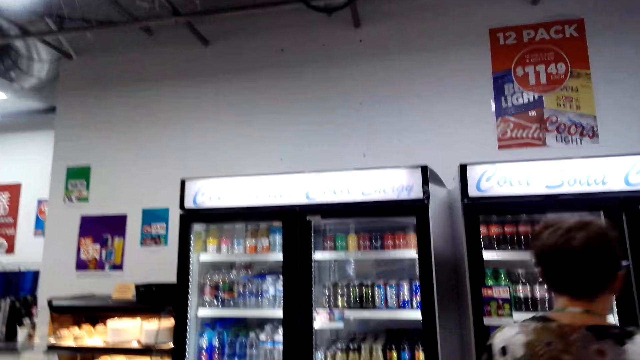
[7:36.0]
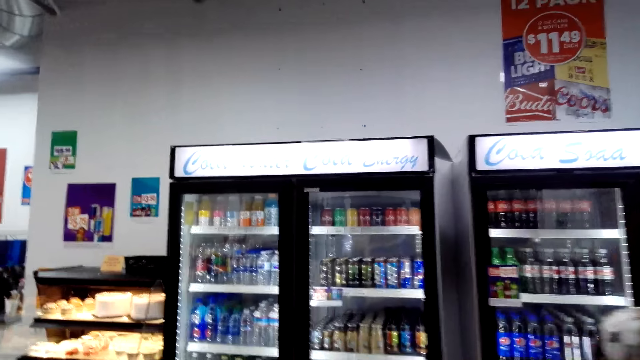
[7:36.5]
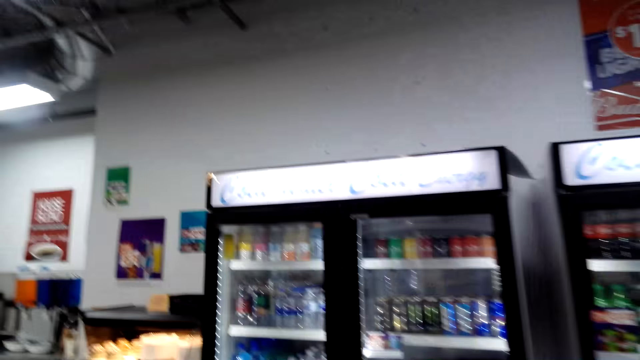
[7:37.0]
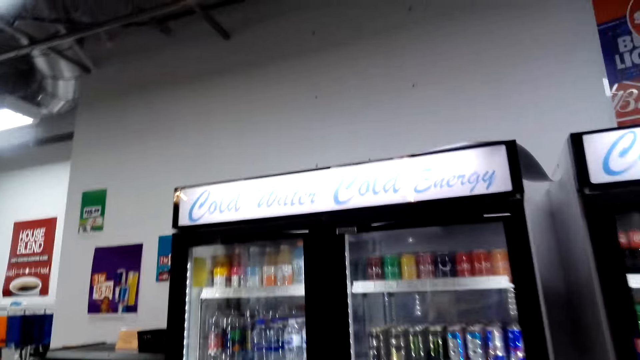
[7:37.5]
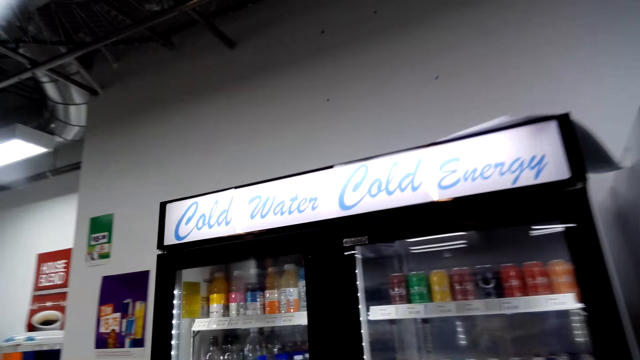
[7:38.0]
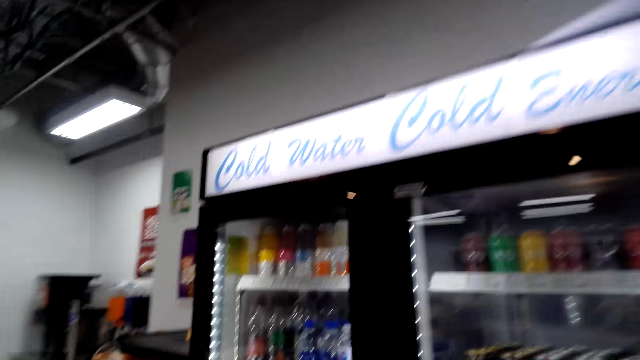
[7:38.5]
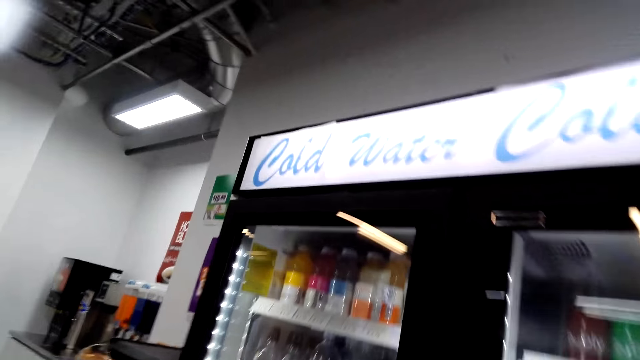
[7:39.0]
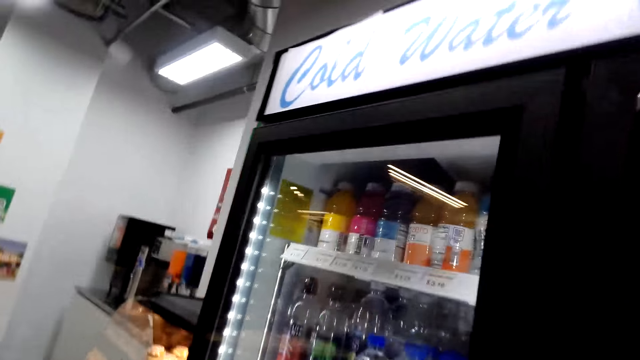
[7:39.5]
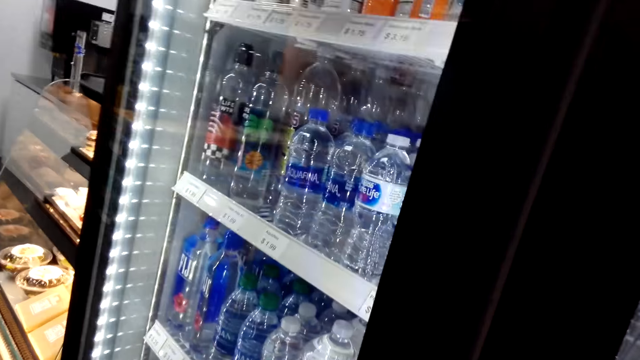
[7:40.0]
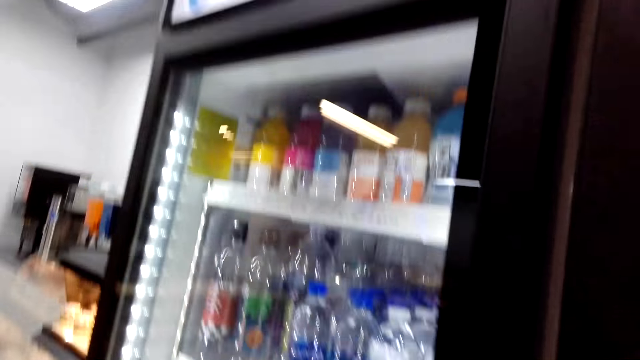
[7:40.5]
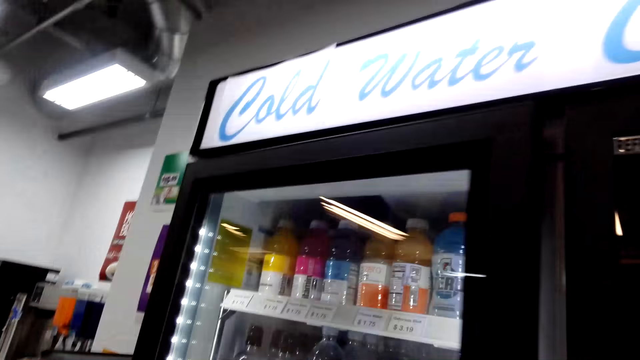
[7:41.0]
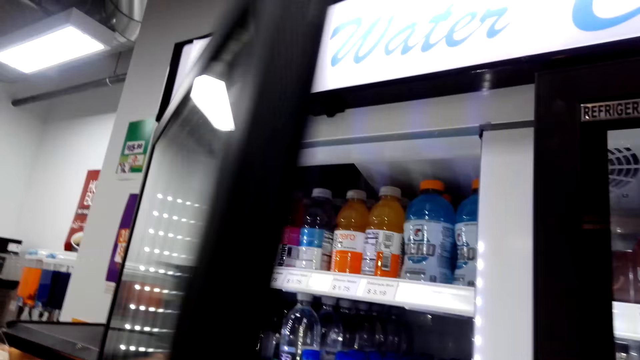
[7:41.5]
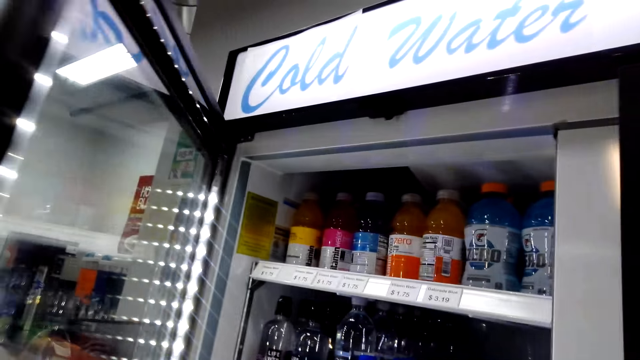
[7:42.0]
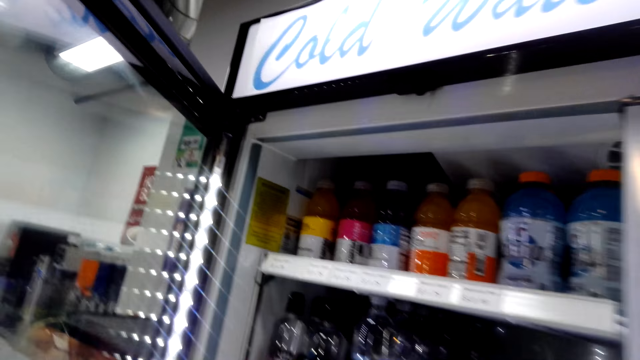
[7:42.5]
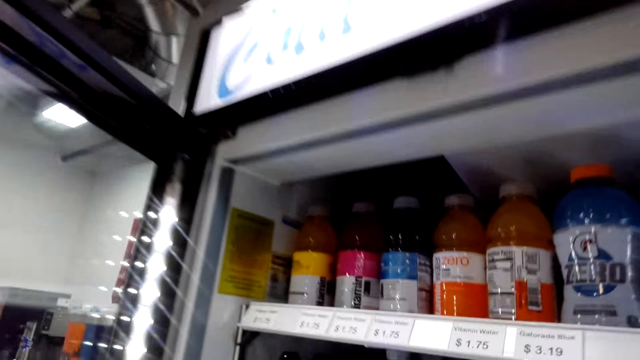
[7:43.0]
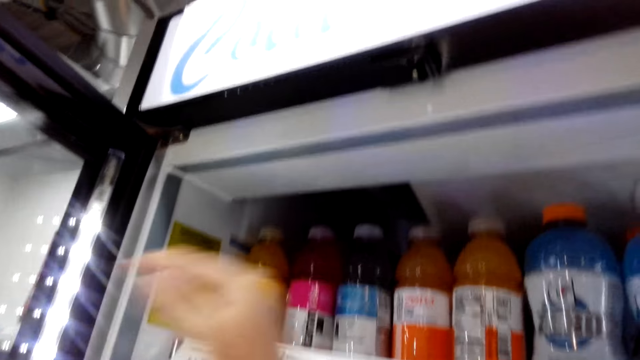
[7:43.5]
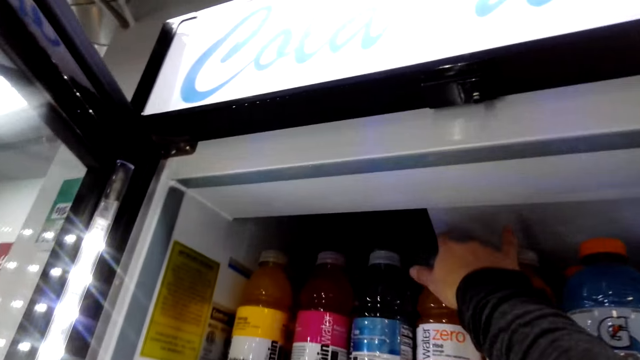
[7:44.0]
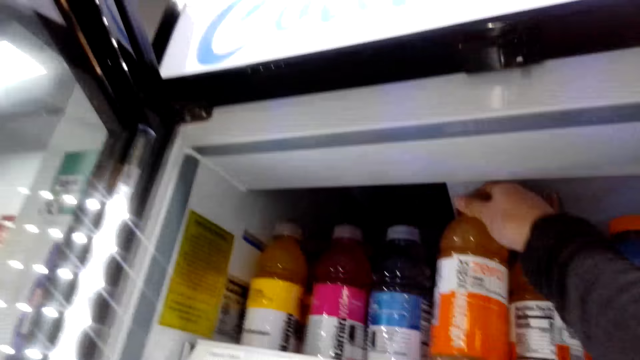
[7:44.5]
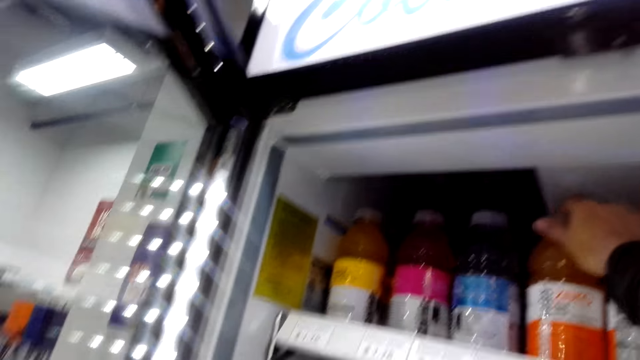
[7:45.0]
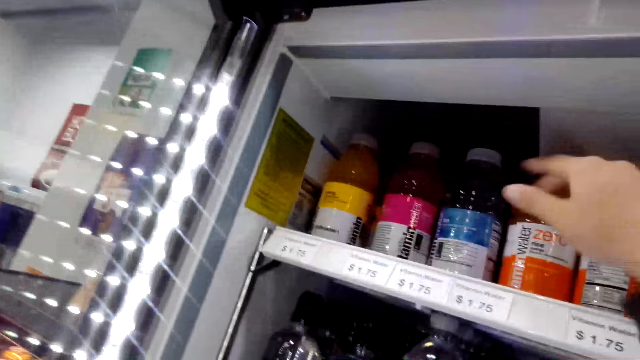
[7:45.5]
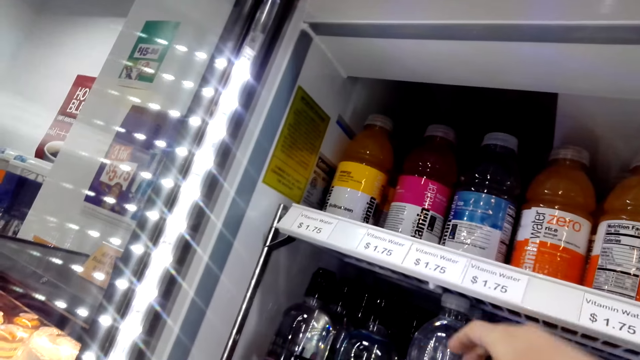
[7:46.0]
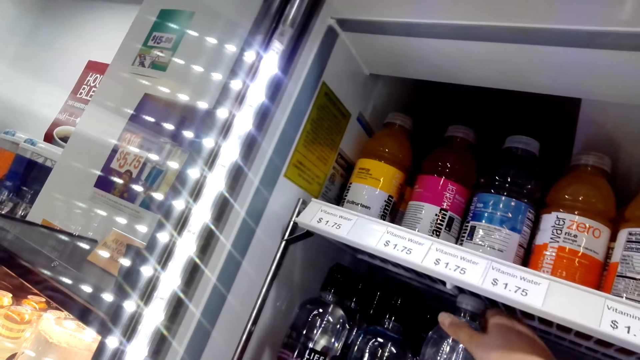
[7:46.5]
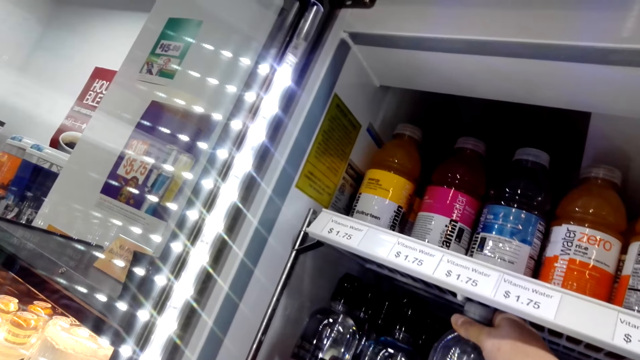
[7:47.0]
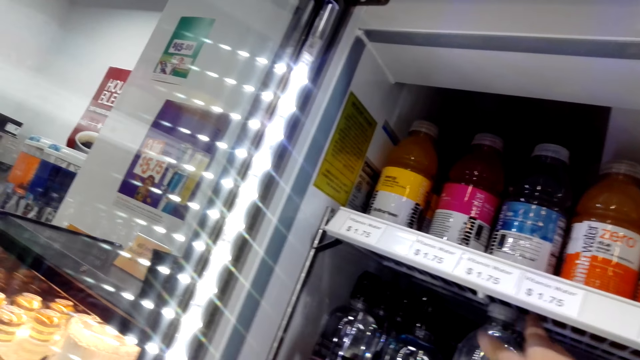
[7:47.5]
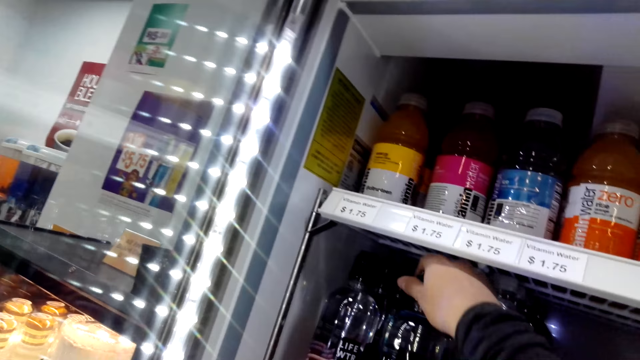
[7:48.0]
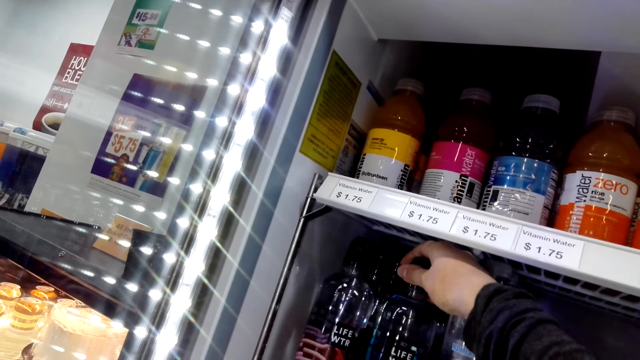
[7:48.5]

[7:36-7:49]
The camera wearer opens the fridge or cooler and takes a water. They check drinks in the cooler.

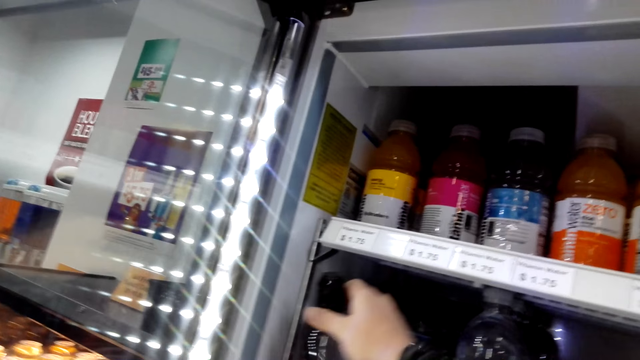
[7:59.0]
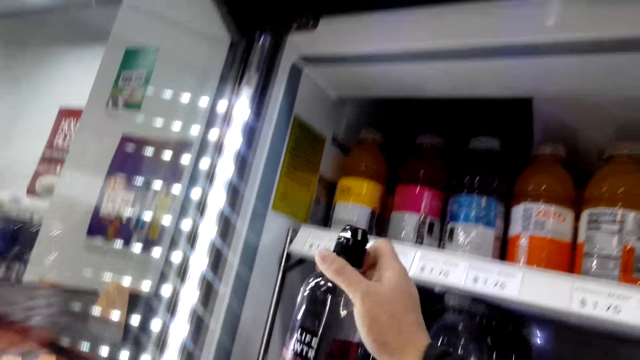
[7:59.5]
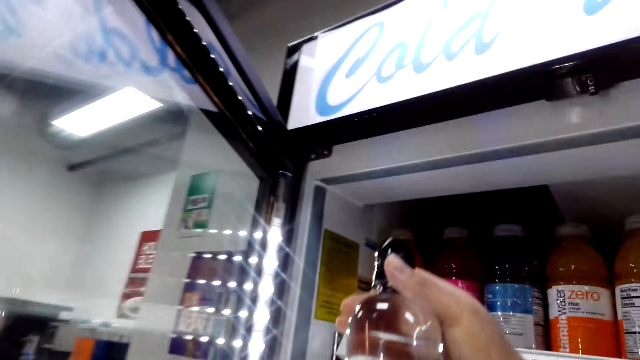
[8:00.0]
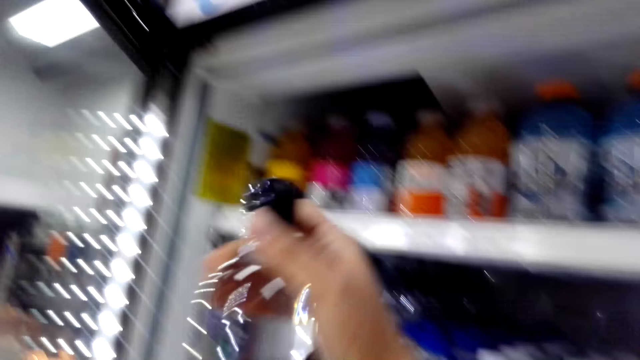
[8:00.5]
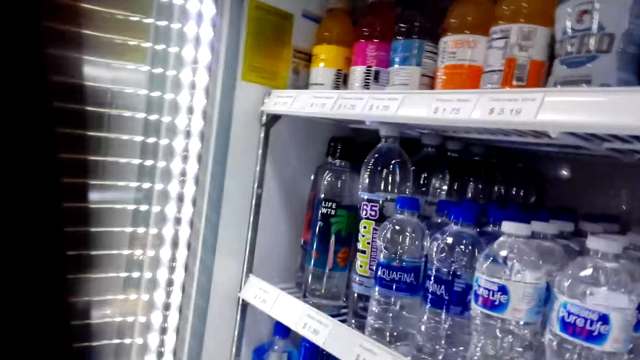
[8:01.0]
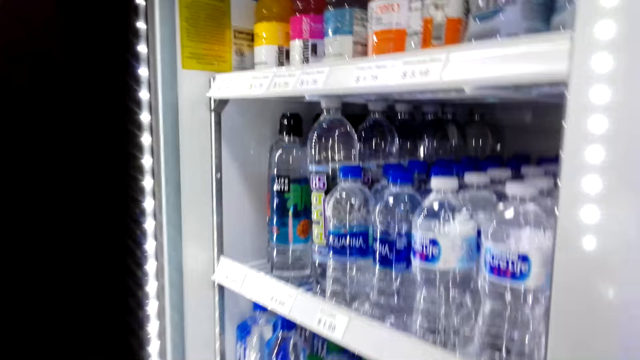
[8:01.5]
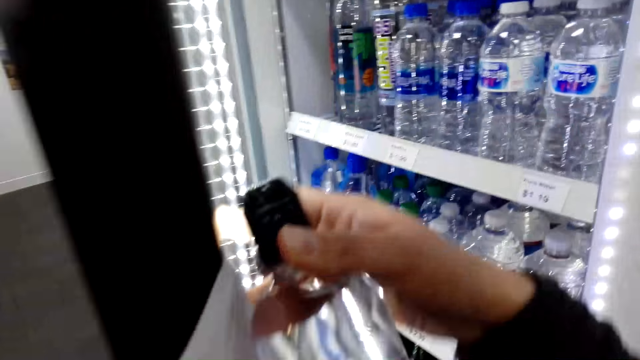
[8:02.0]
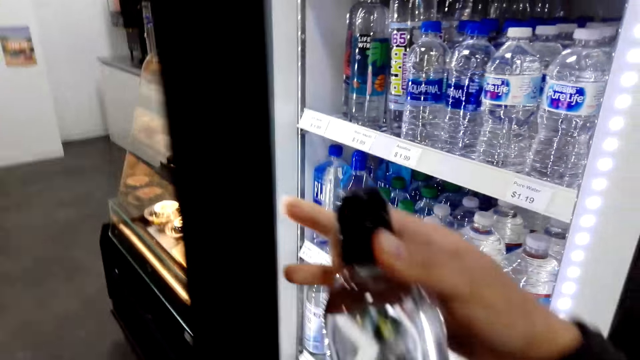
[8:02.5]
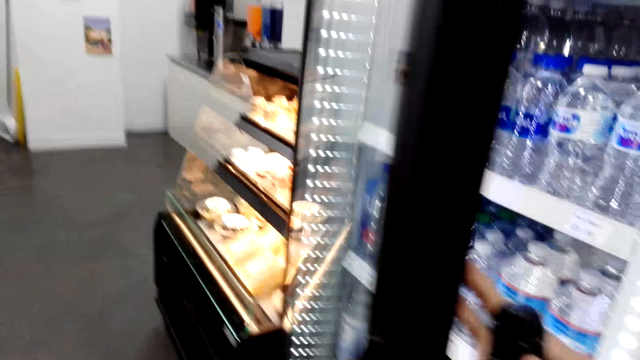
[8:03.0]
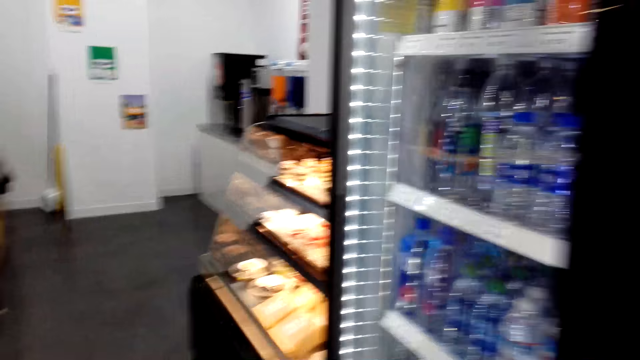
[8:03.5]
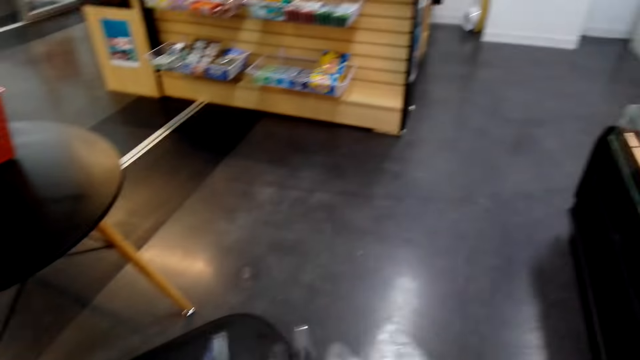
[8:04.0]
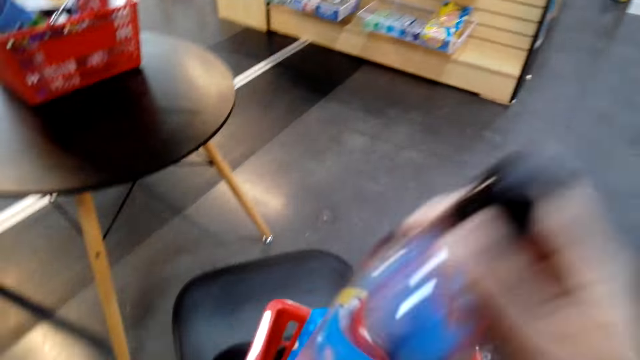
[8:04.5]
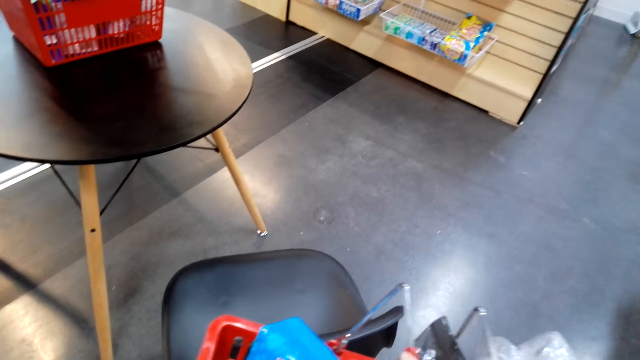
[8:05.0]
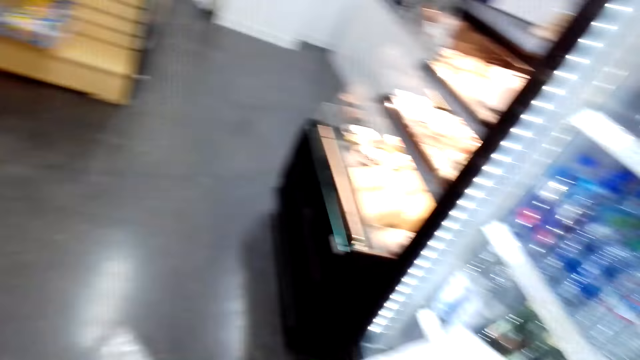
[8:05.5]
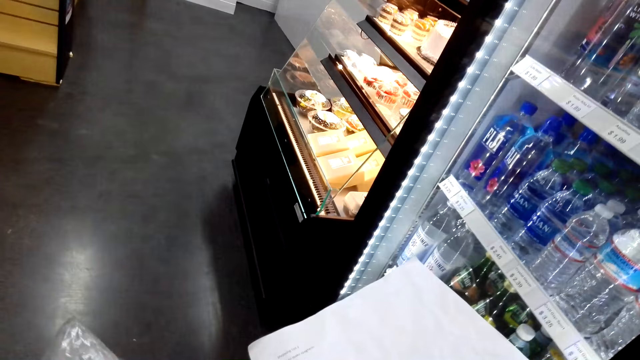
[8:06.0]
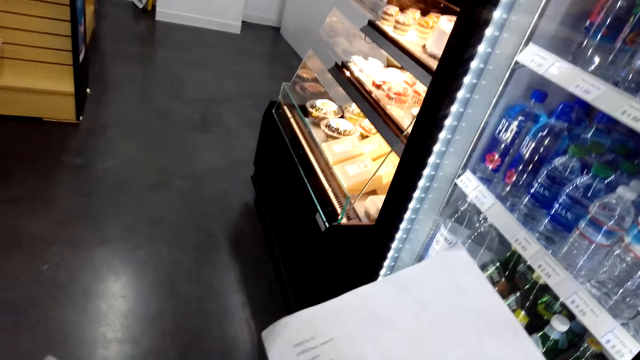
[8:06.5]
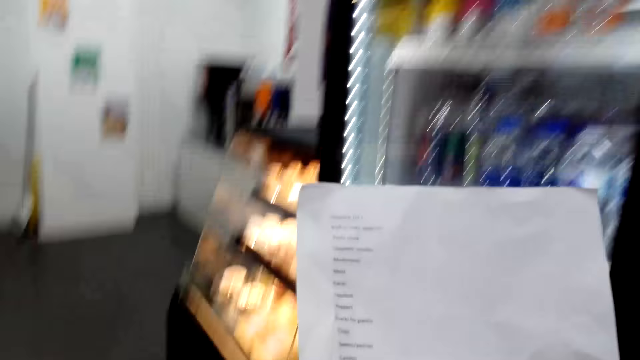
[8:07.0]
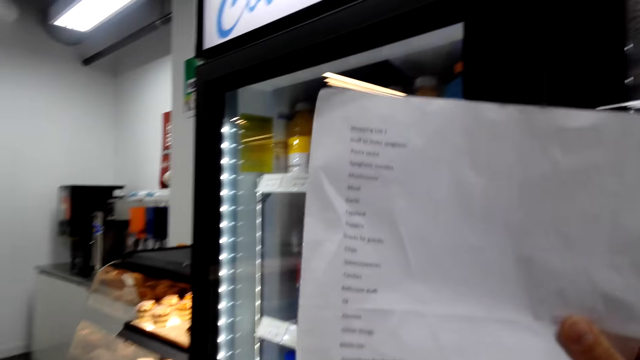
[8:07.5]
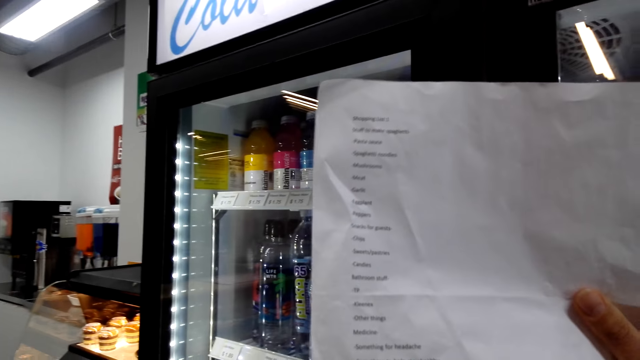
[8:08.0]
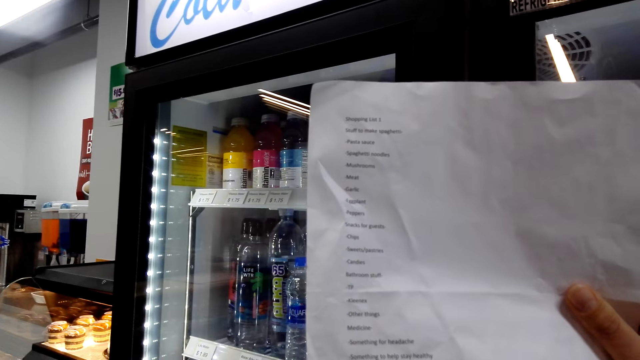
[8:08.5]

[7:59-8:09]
The camera wearer removes a drink from the cooler. They close the cooler. They put the drink in the basket. They check the list in hand.
